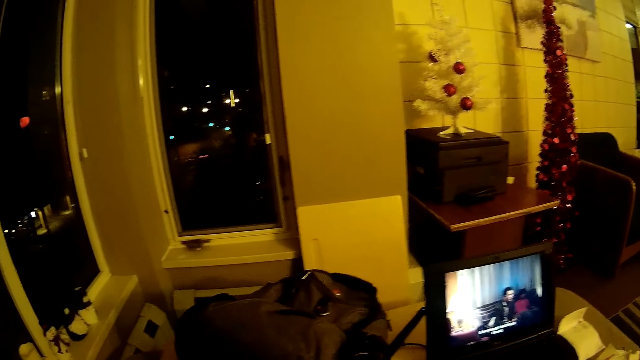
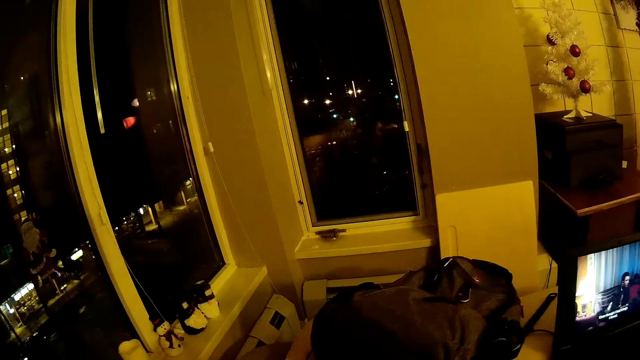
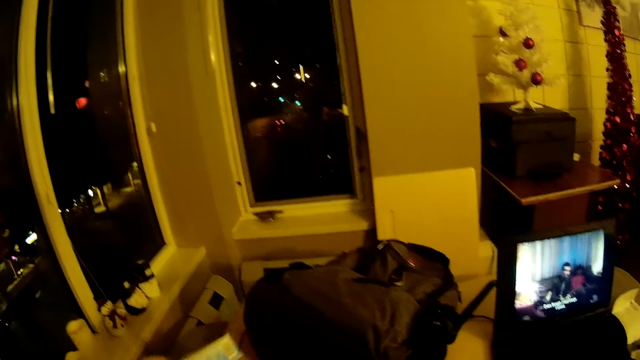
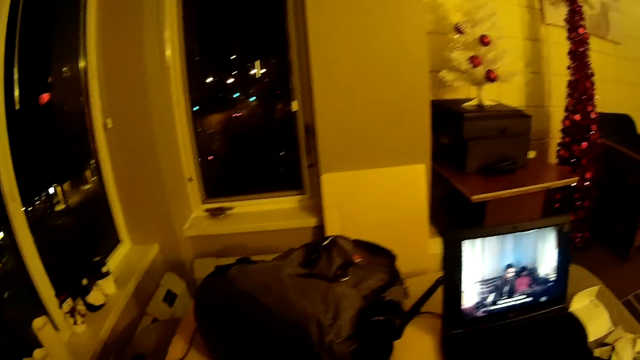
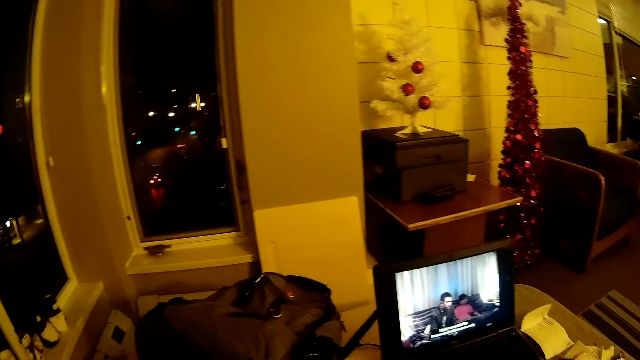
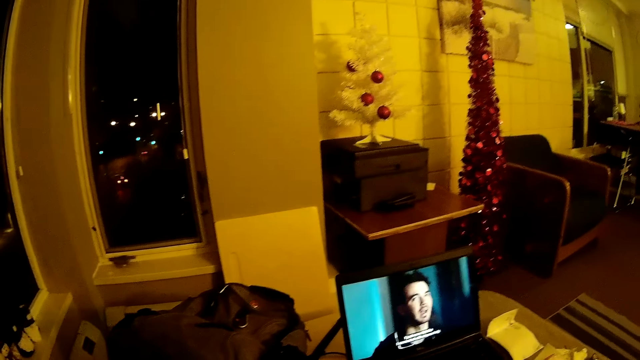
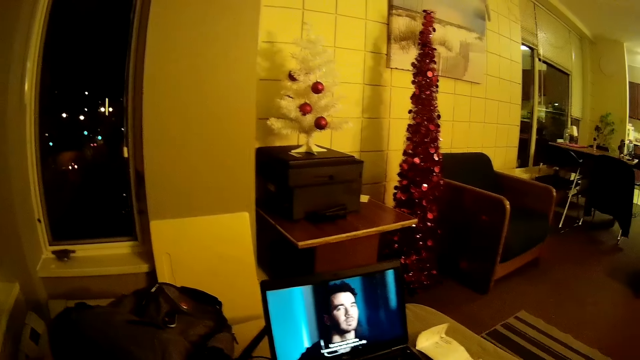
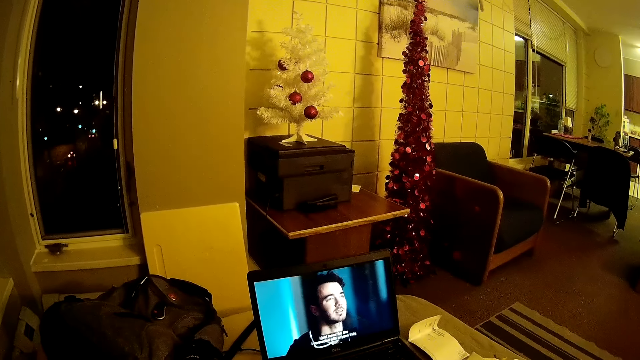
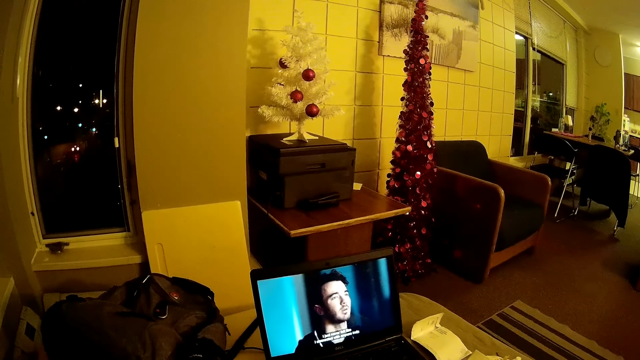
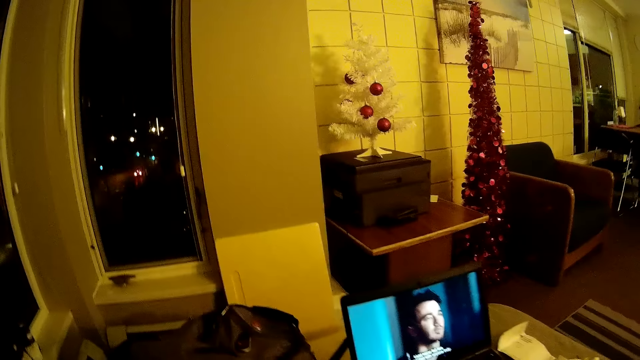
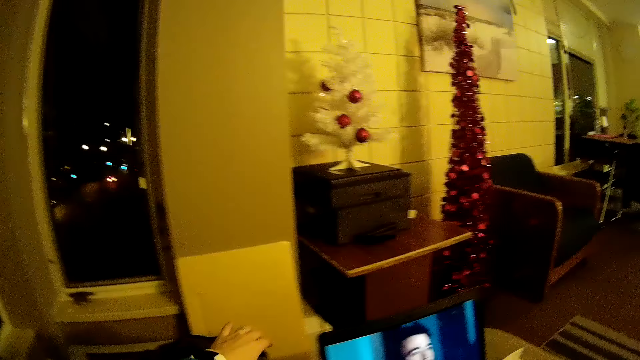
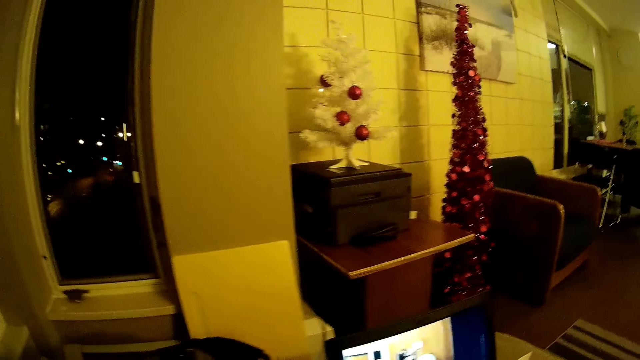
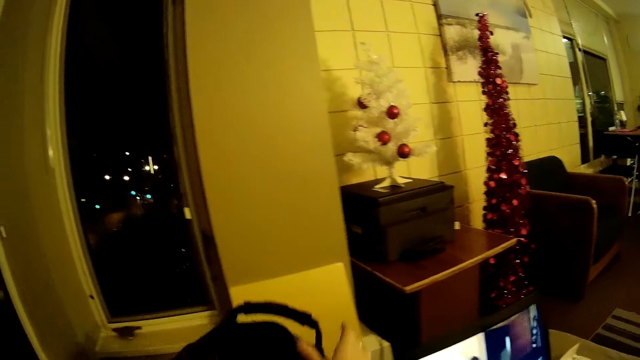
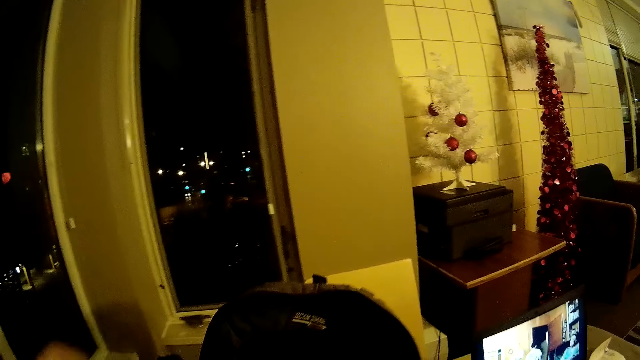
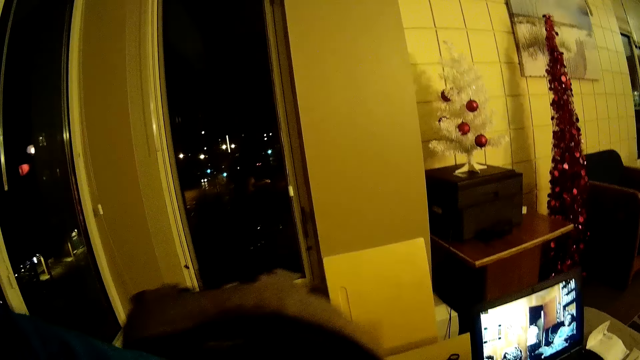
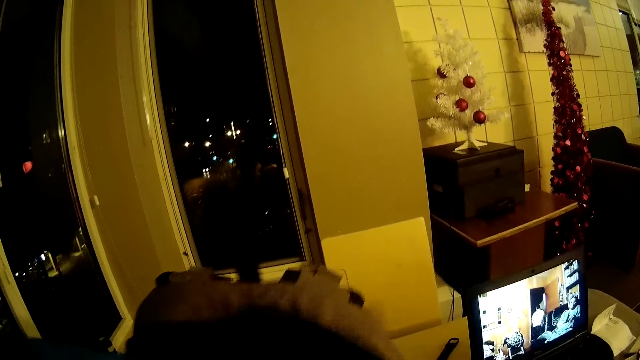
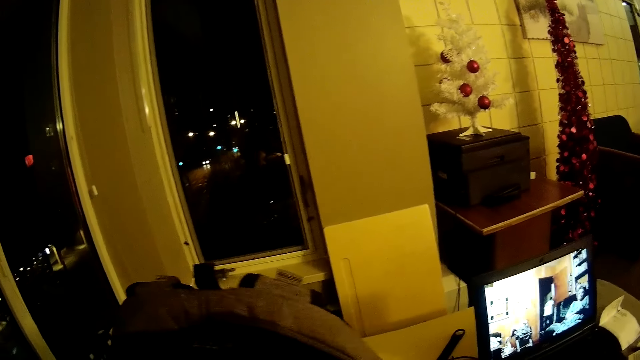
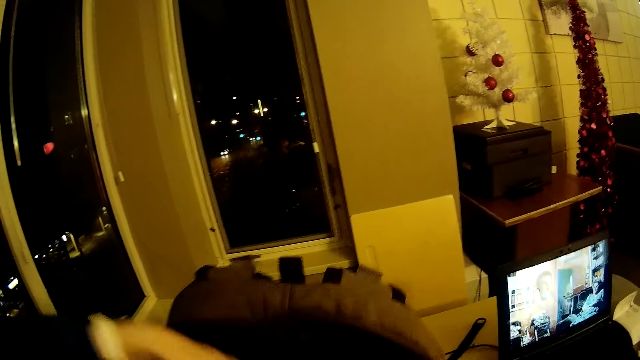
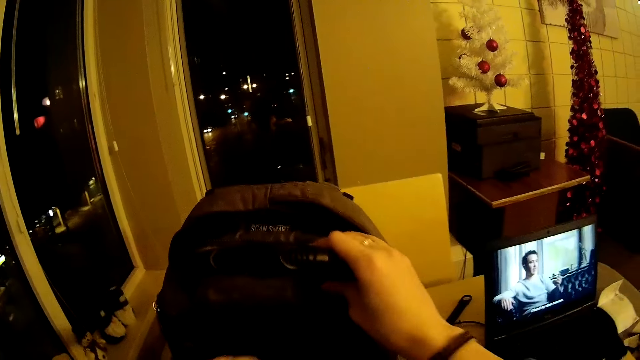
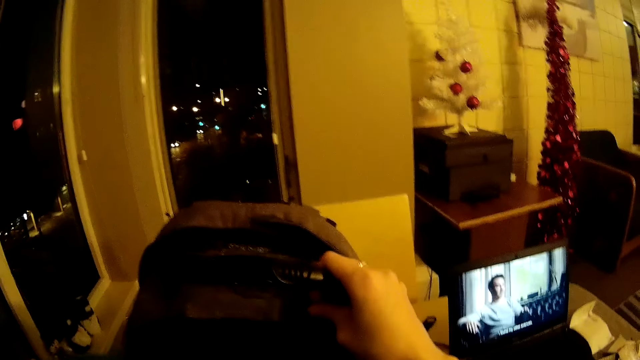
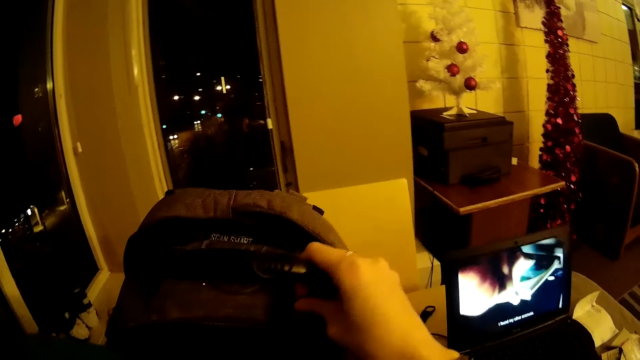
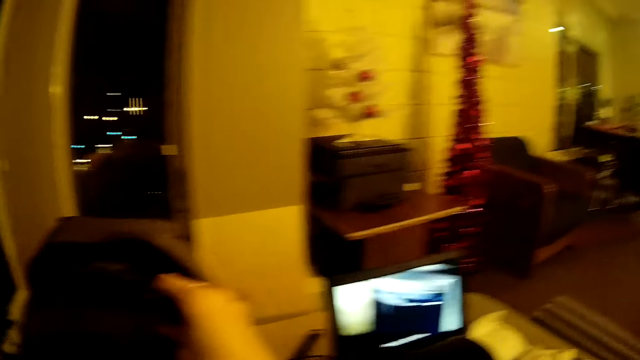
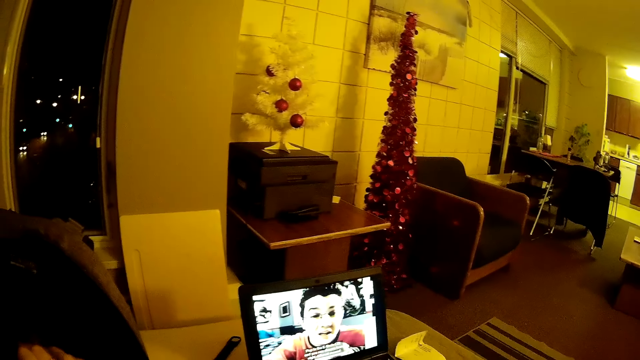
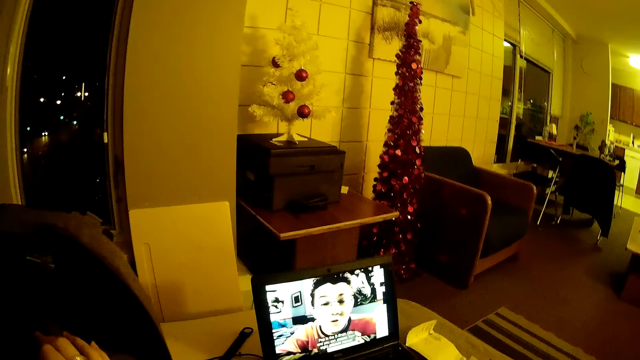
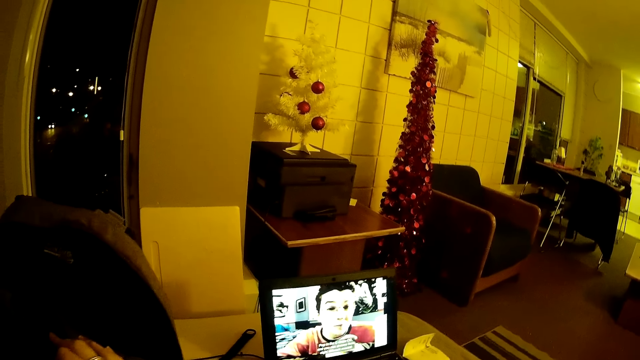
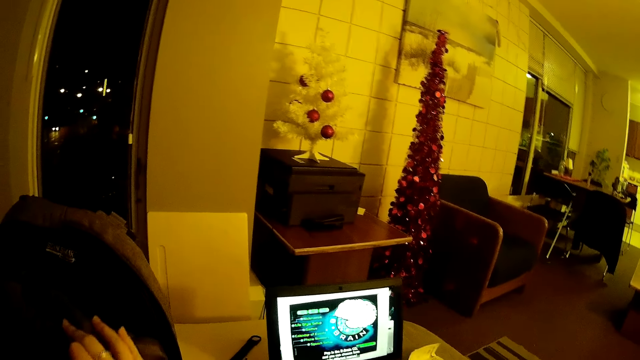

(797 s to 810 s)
The camera wearer looks around the room. They pull a bag. They put a hand in the bag. They put something in the bag. They watch the video on the laptop.

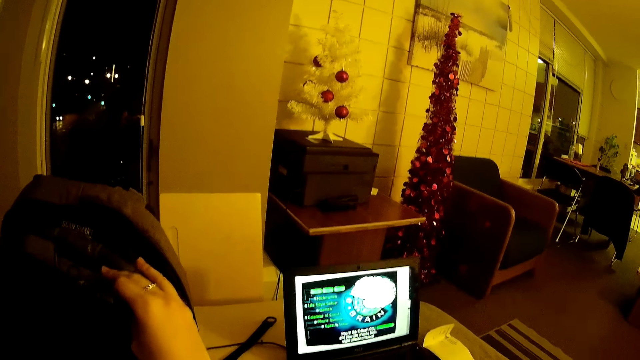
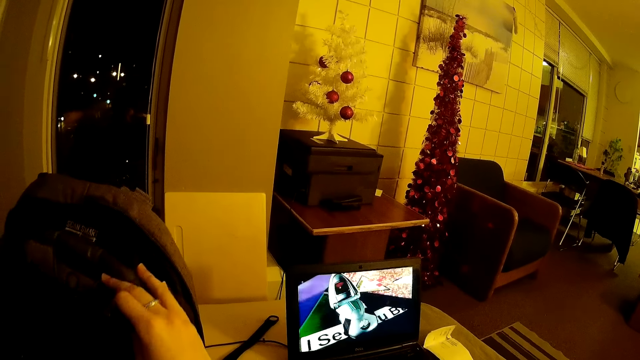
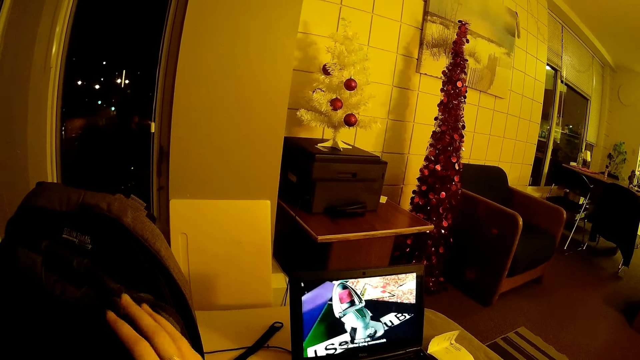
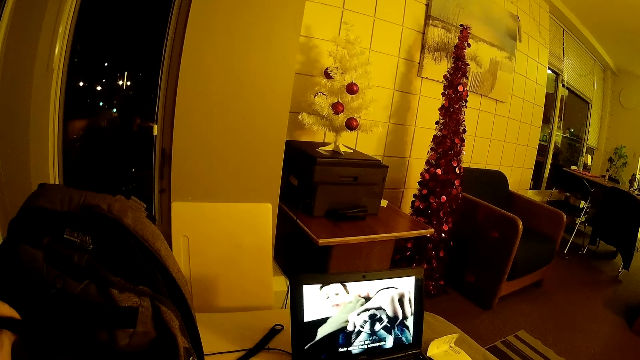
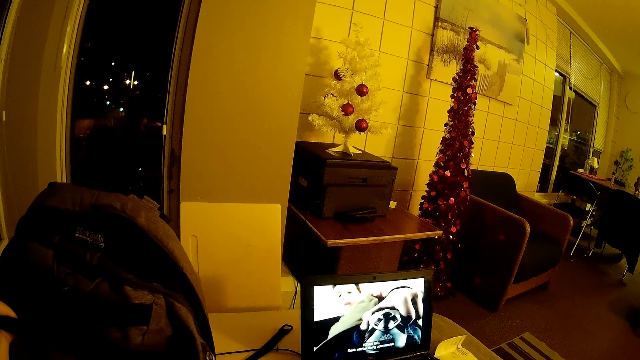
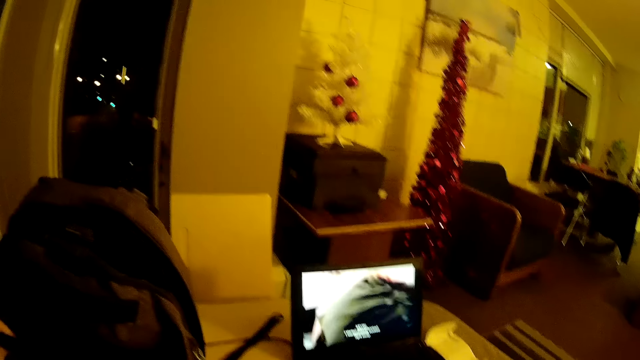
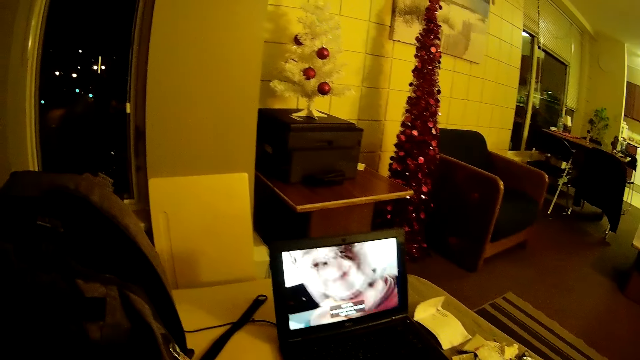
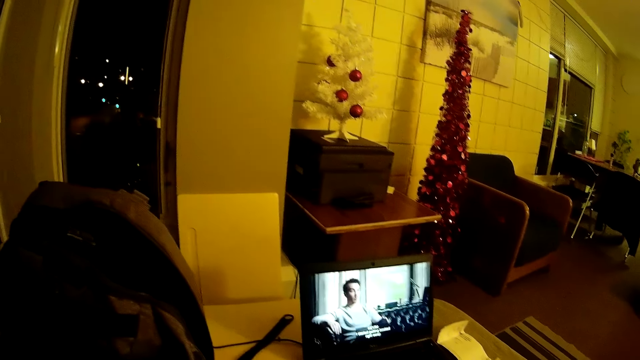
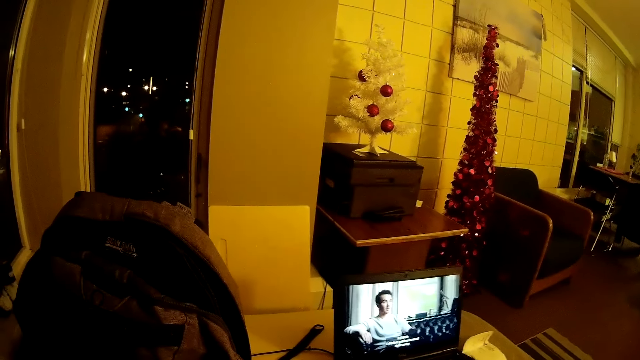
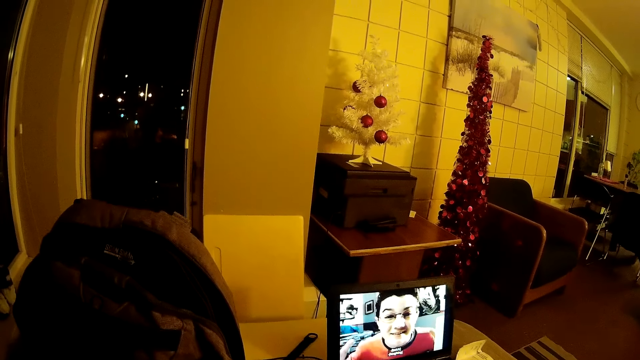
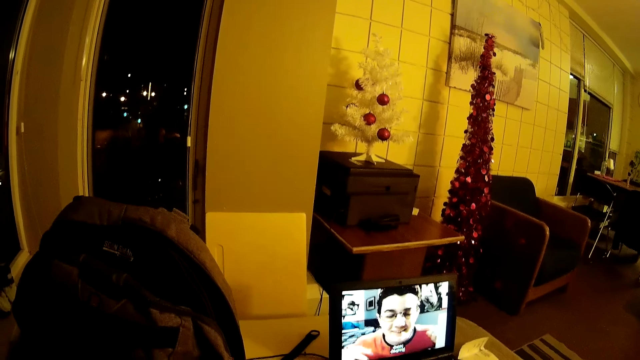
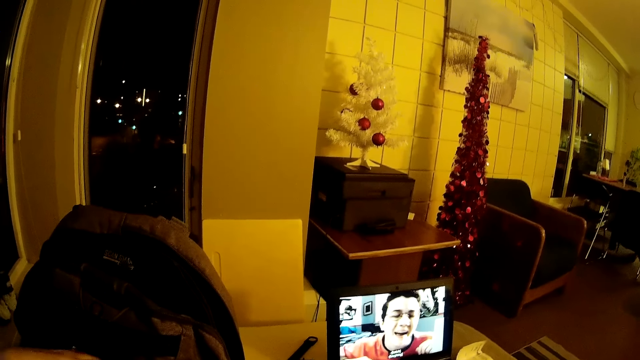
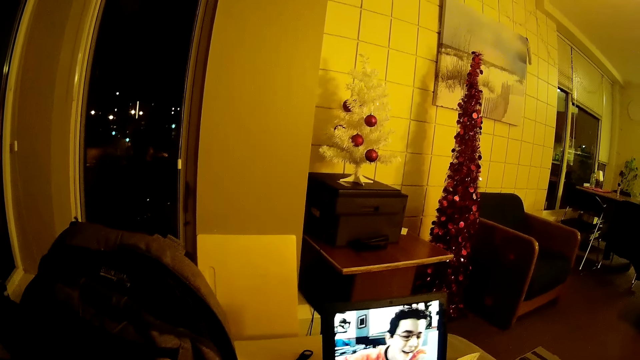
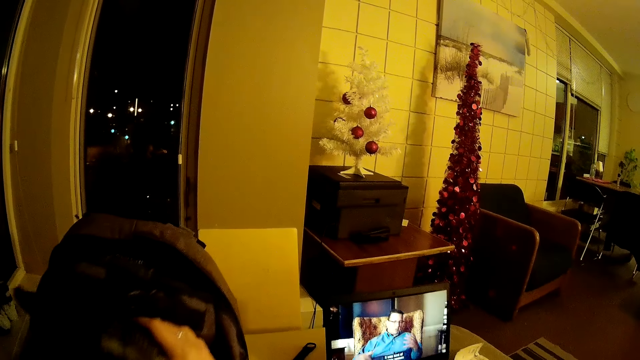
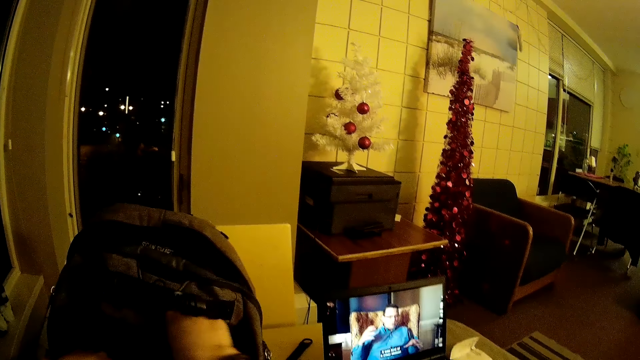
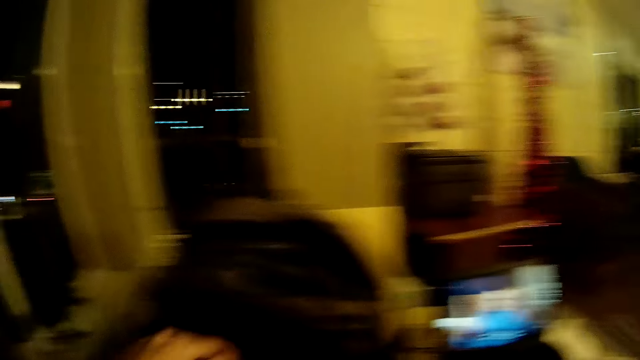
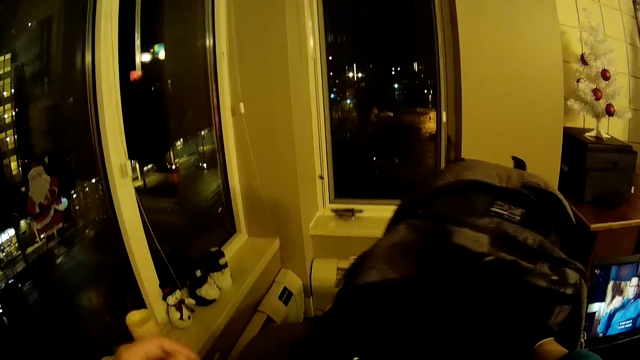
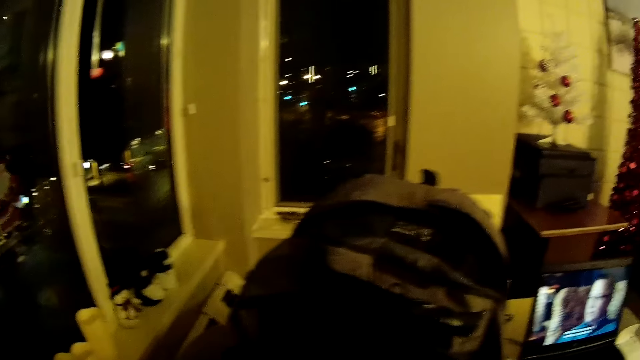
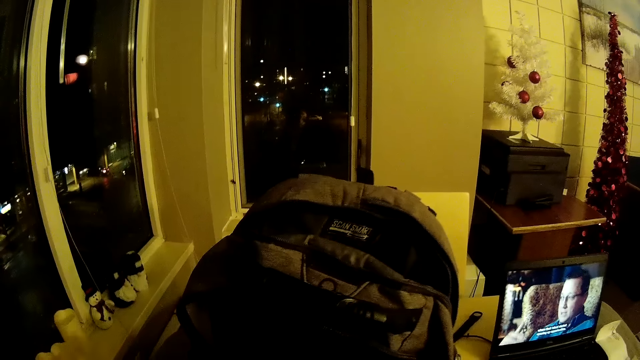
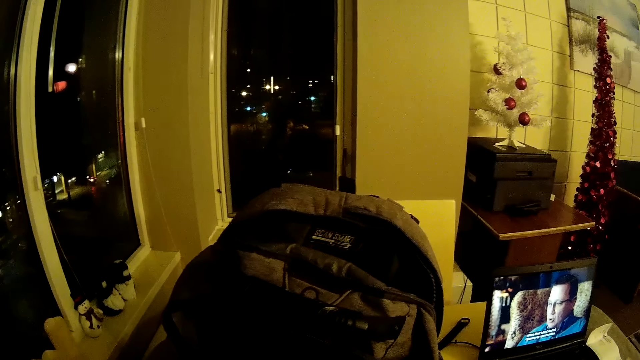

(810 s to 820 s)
The camera wearer holds the bag. They watch the video on the laptop. They put something in the bag.
